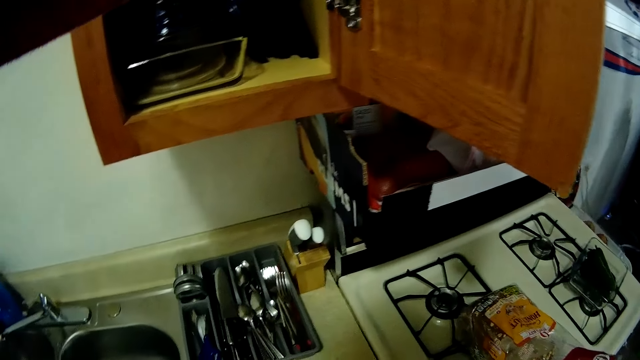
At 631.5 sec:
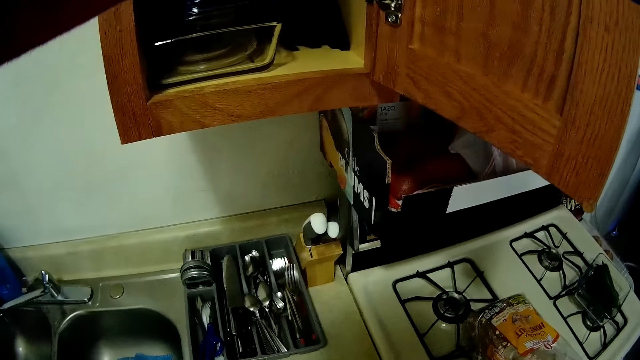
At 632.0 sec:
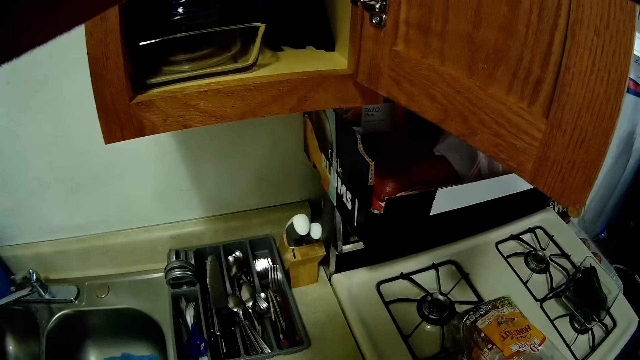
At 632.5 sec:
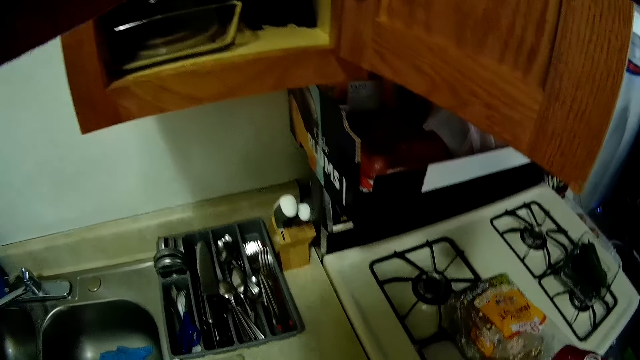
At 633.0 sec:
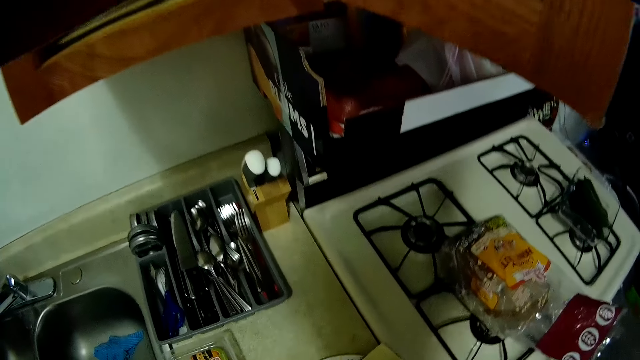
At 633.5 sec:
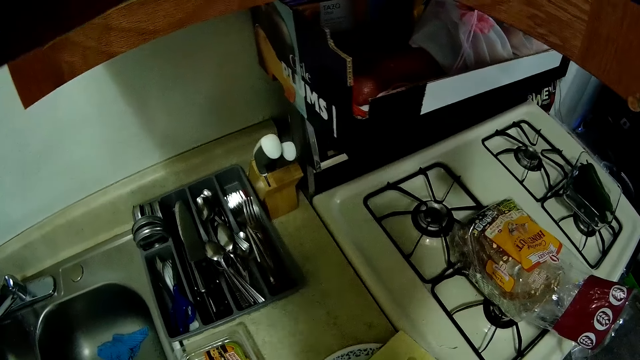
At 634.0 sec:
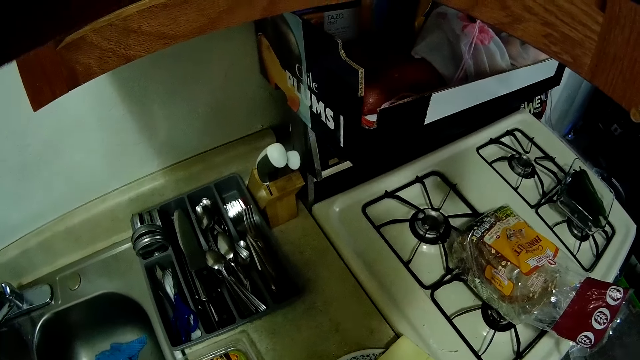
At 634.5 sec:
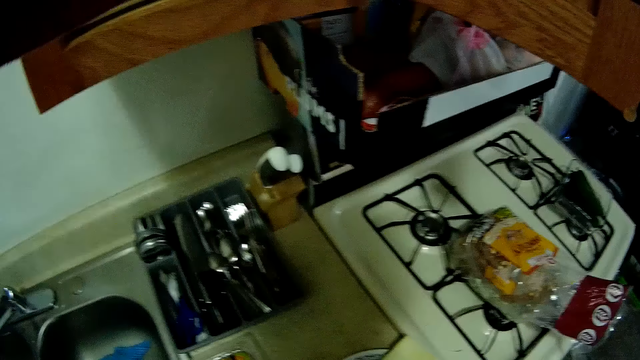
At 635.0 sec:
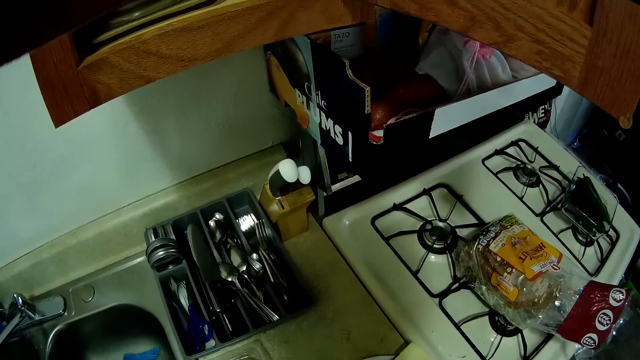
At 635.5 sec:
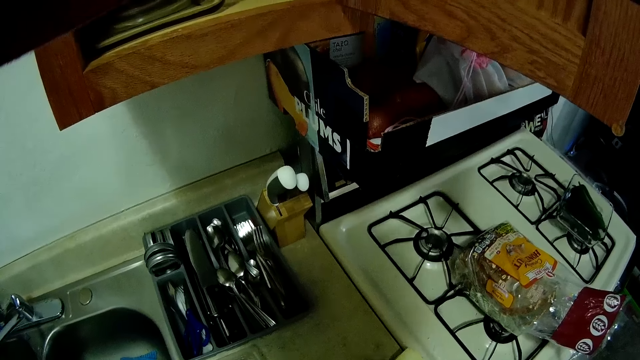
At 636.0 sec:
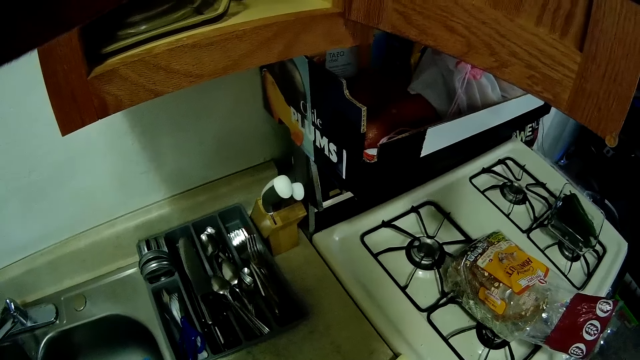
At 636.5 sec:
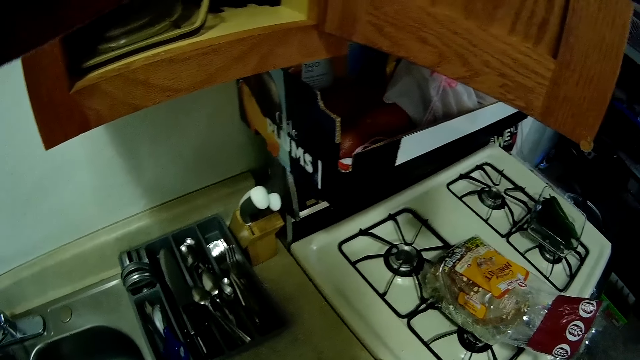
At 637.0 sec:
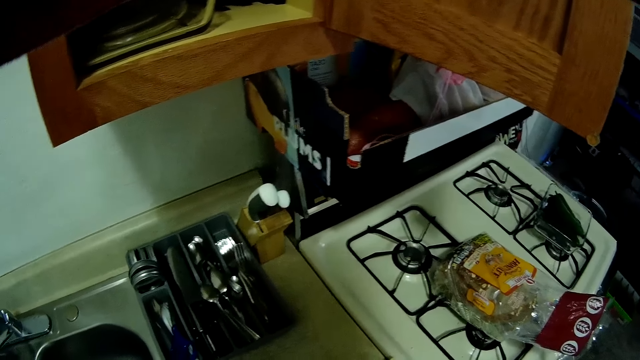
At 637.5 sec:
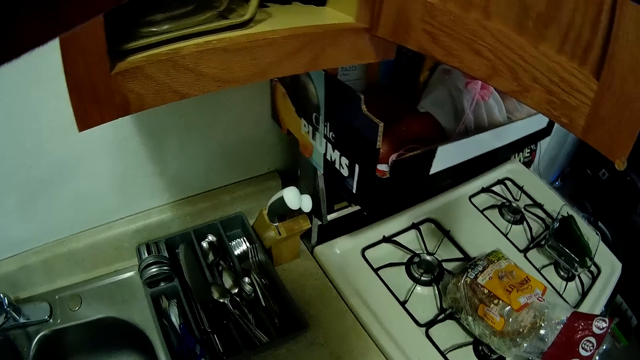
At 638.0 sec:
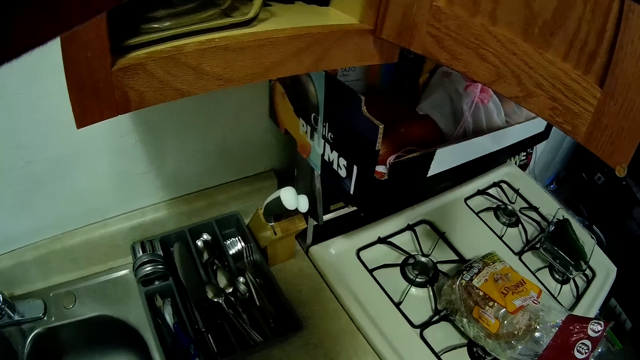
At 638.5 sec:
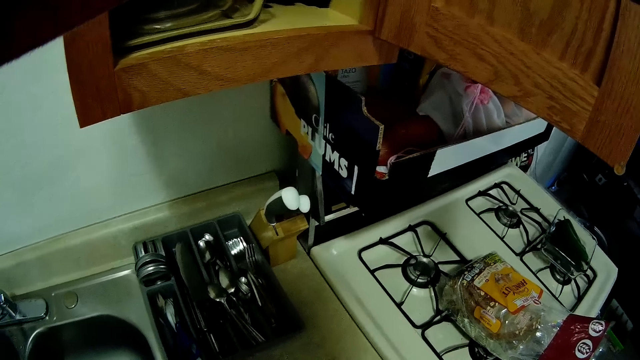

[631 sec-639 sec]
The camera wearer looks towards the sink.

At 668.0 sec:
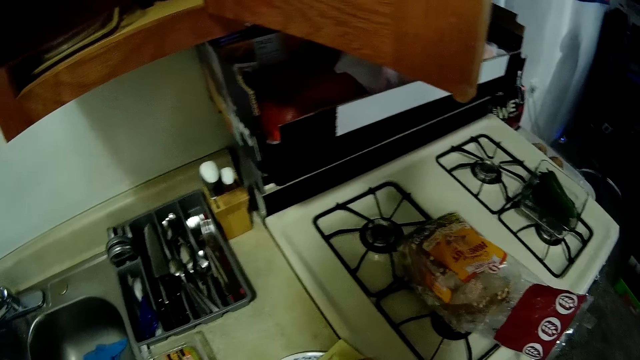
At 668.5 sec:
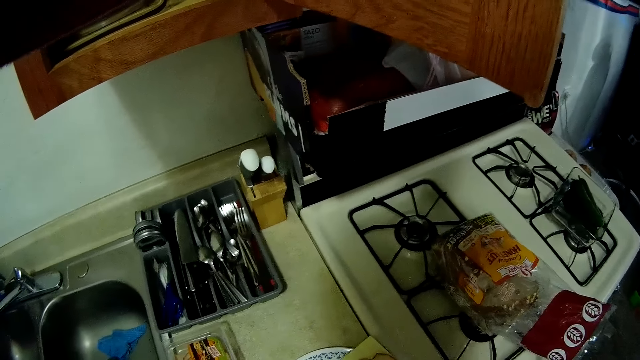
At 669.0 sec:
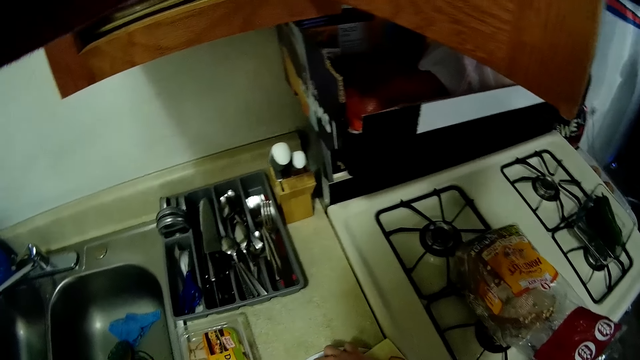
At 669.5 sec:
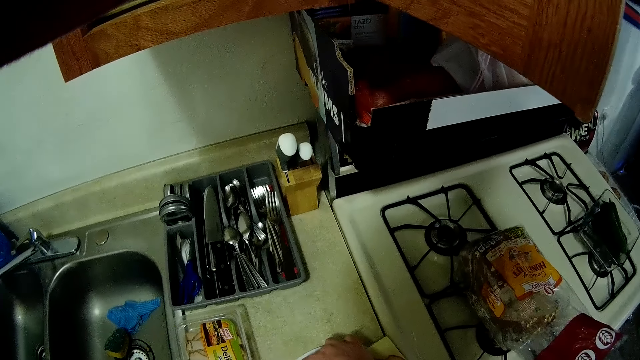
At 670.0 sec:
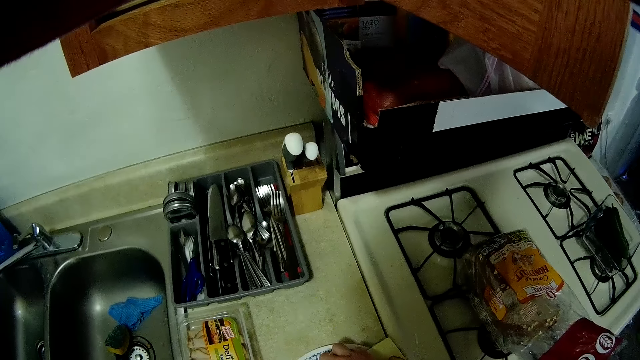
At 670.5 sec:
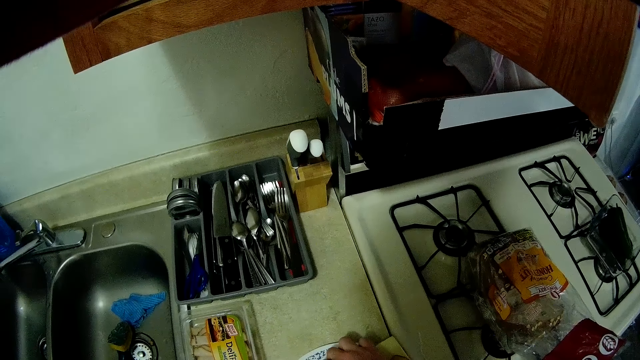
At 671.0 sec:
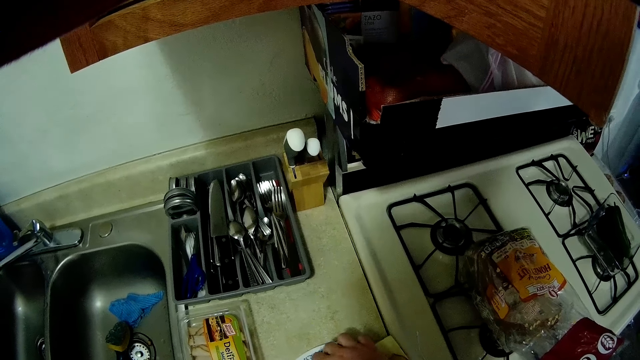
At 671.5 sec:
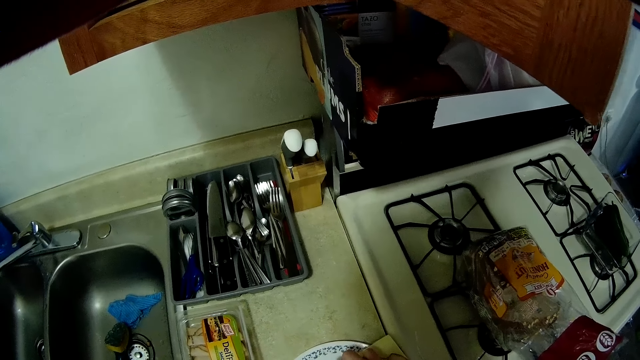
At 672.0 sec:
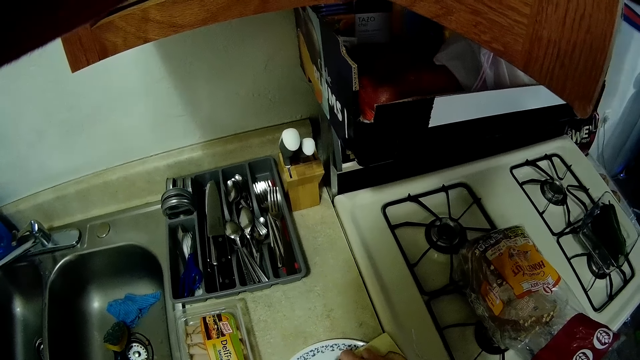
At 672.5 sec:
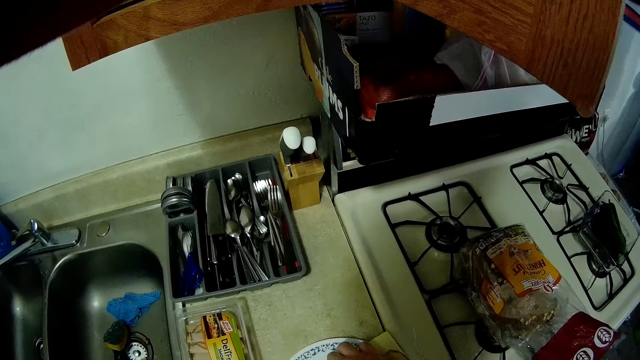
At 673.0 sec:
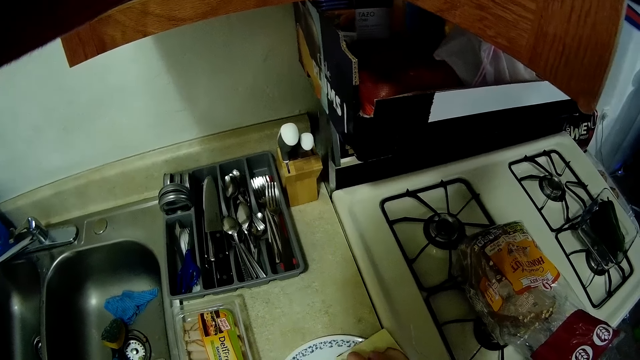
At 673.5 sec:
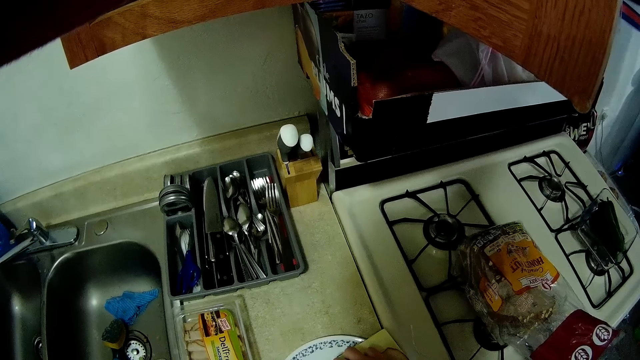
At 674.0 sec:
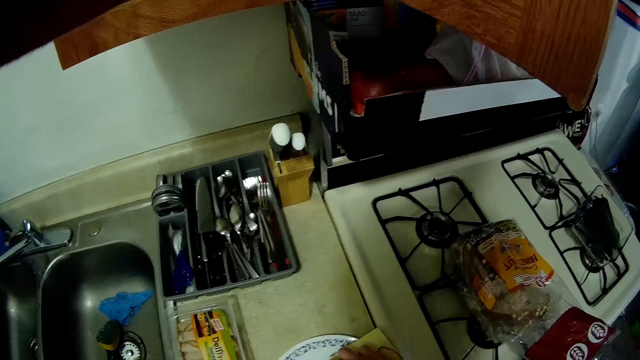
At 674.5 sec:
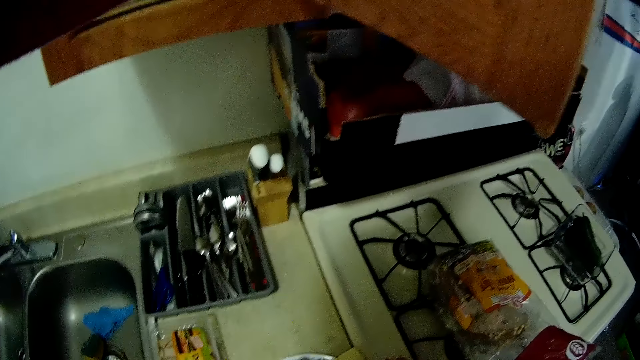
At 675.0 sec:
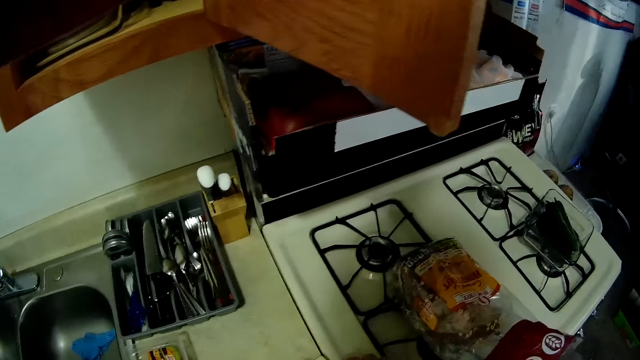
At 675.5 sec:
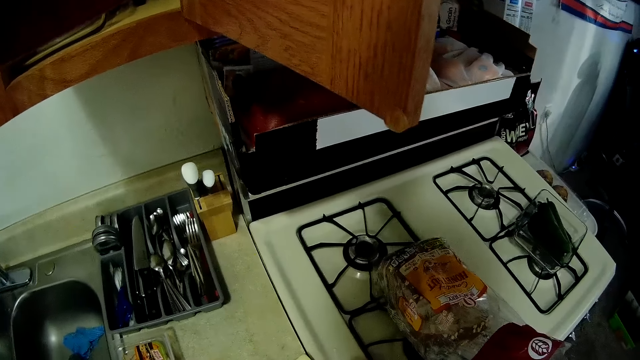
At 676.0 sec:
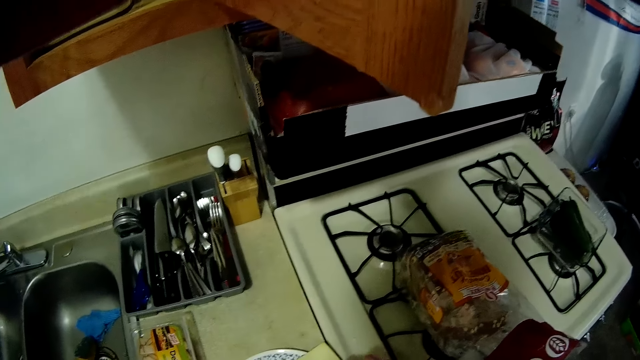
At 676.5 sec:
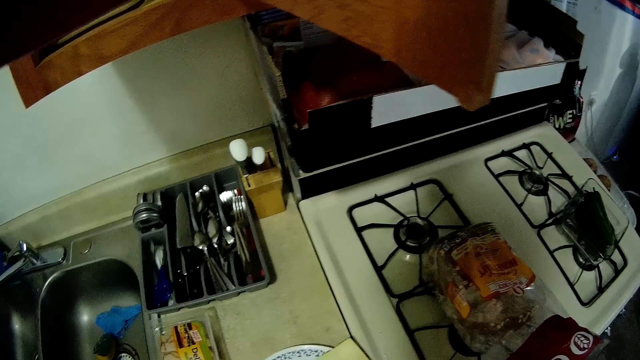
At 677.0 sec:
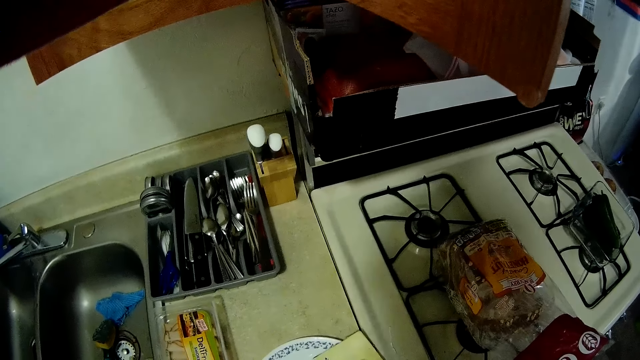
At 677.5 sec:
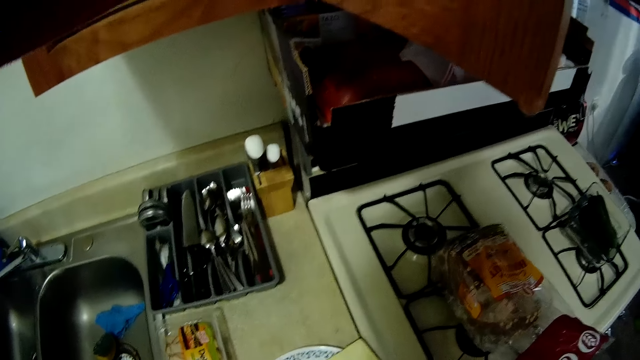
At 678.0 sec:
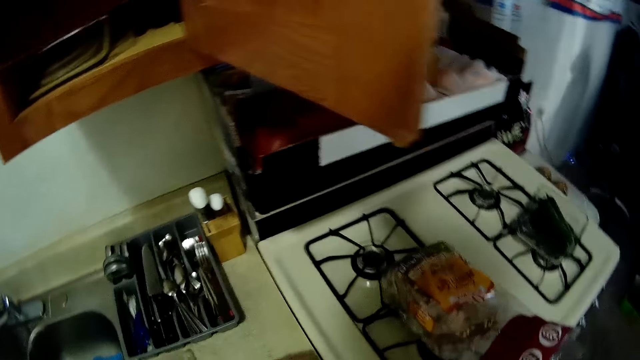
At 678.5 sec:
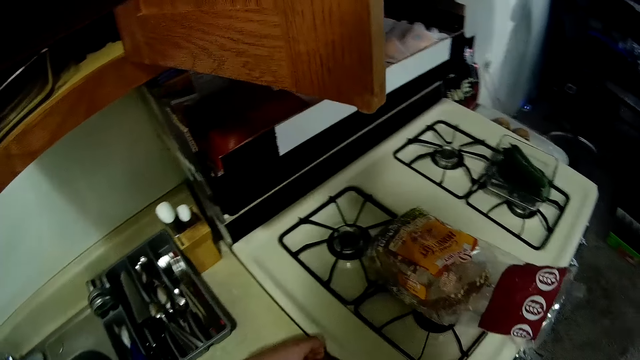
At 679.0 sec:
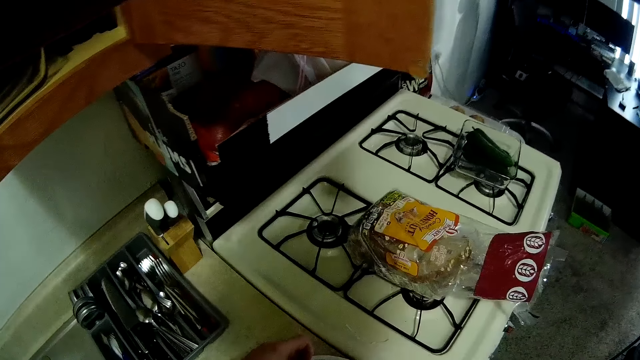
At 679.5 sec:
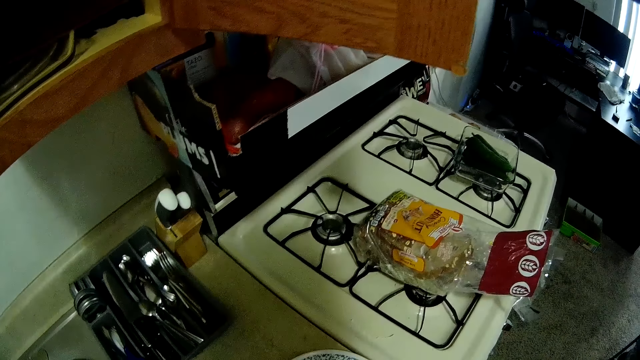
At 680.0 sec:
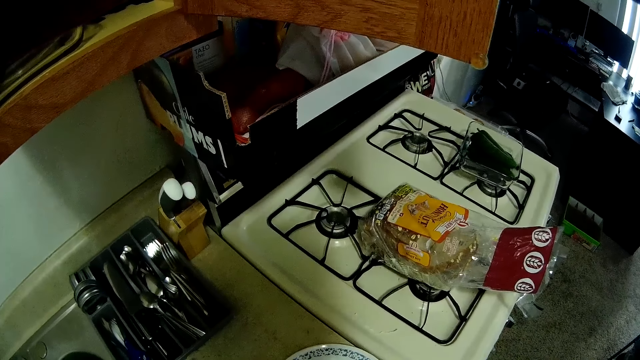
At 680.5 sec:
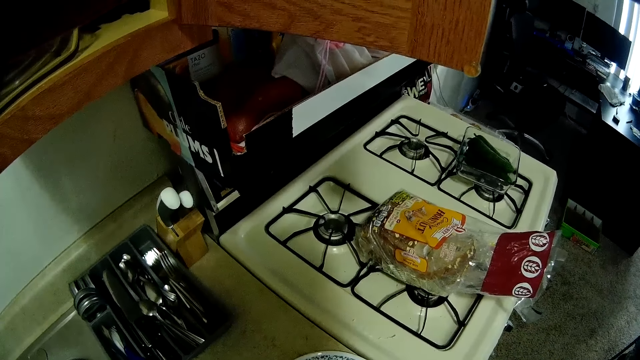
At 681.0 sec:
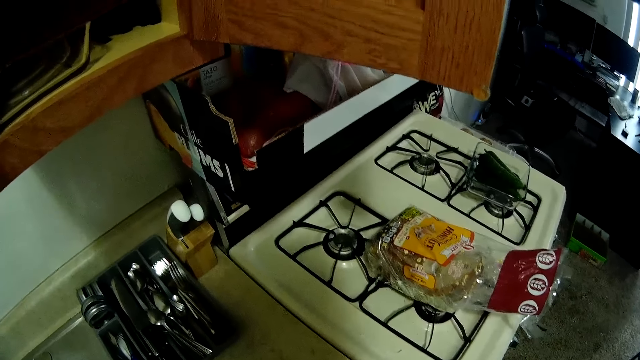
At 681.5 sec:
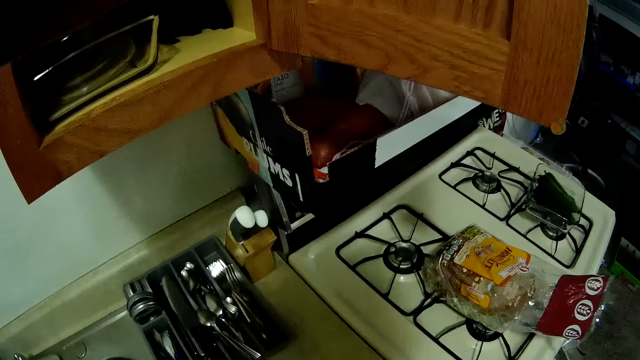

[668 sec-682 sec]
The camera wearer puts a packet of bacon on the plate.
